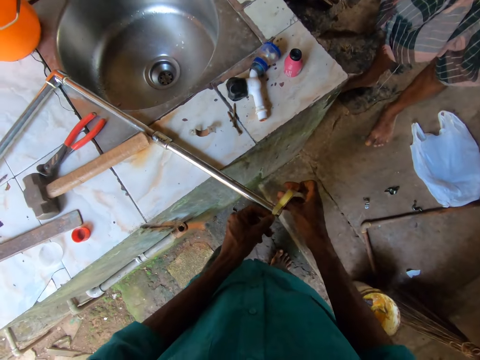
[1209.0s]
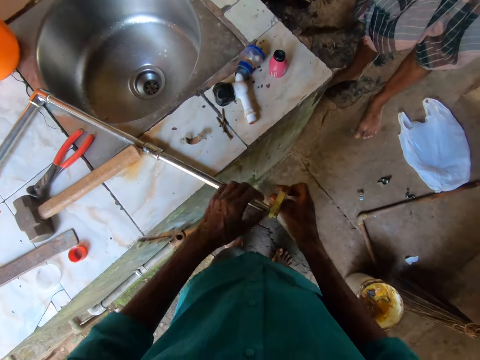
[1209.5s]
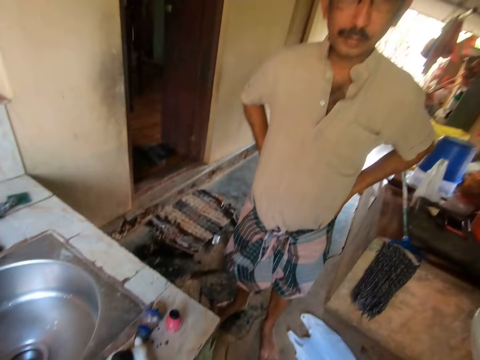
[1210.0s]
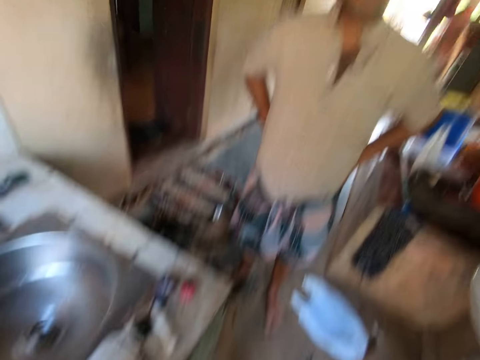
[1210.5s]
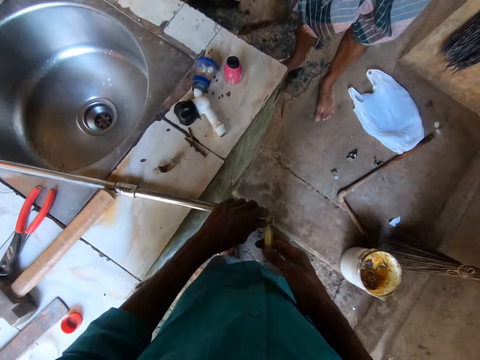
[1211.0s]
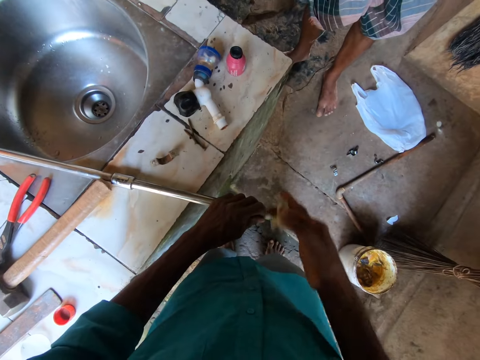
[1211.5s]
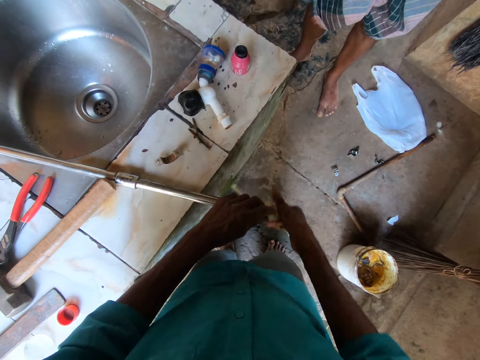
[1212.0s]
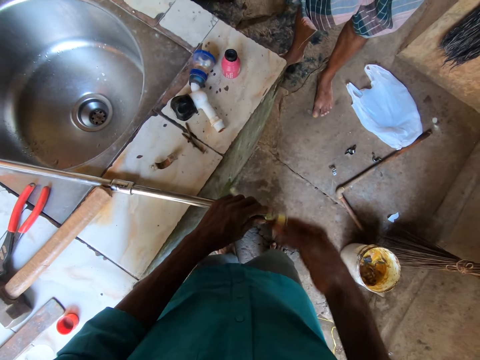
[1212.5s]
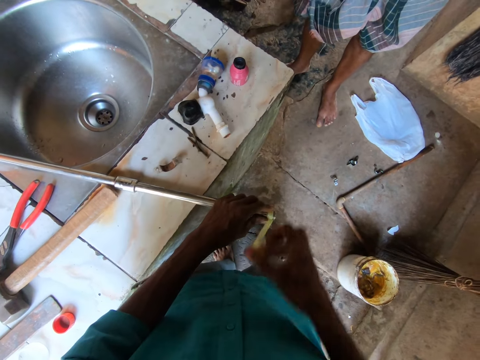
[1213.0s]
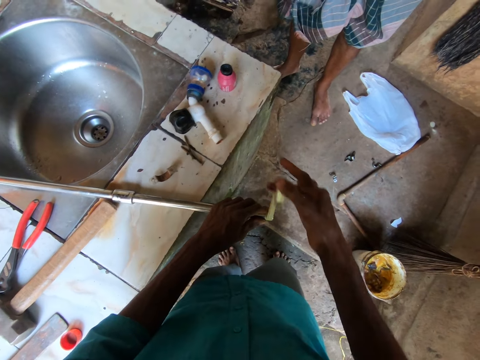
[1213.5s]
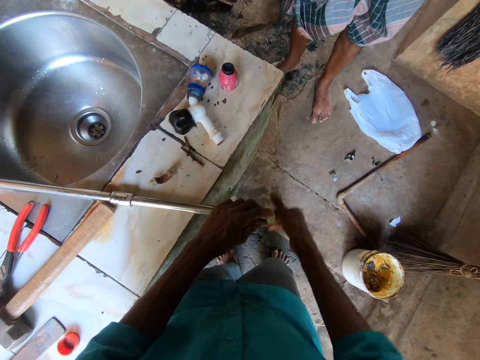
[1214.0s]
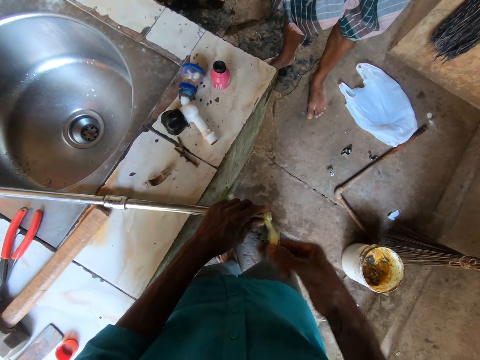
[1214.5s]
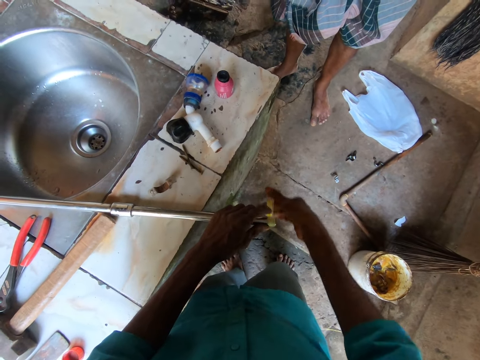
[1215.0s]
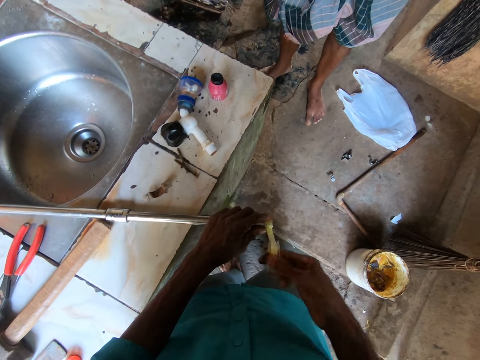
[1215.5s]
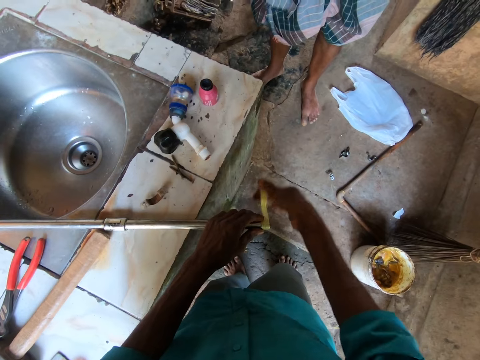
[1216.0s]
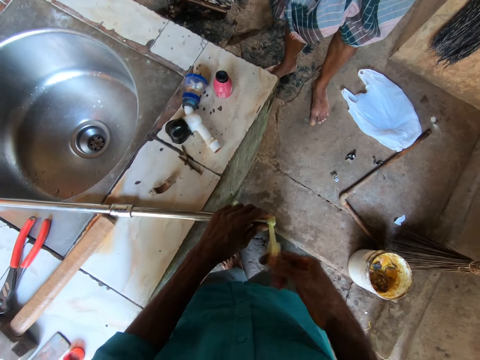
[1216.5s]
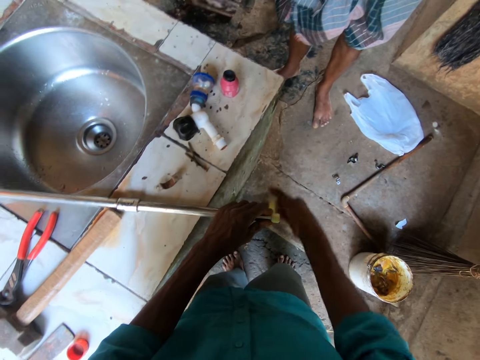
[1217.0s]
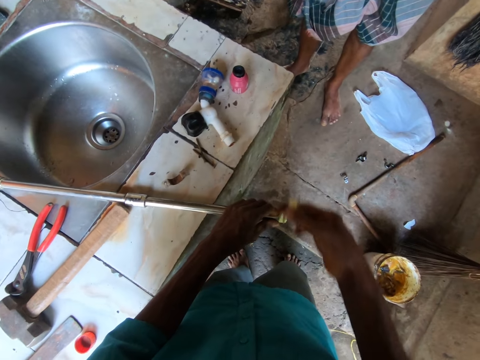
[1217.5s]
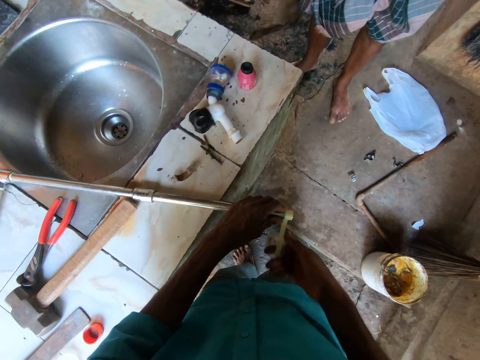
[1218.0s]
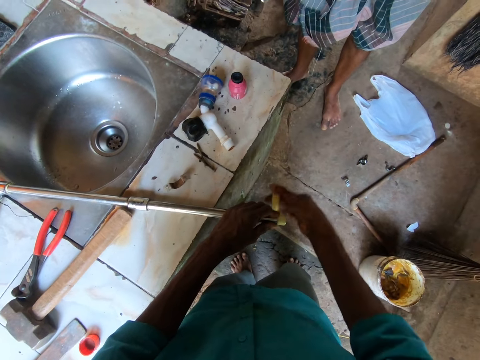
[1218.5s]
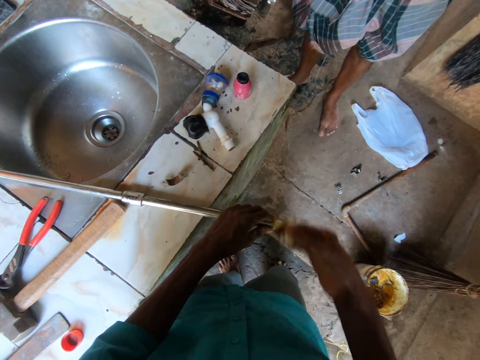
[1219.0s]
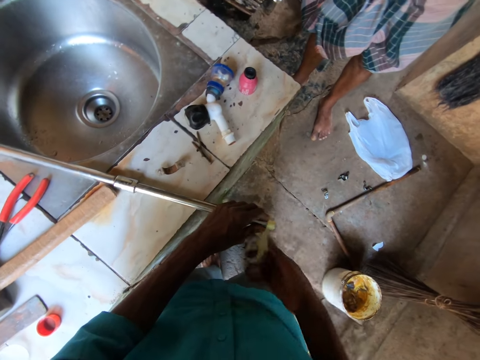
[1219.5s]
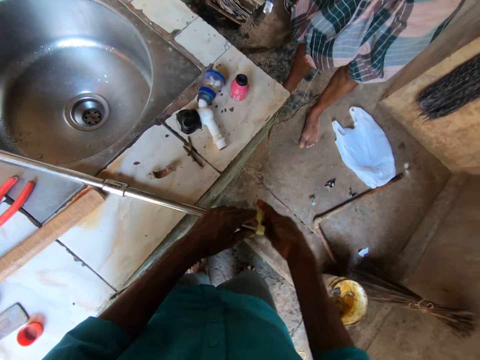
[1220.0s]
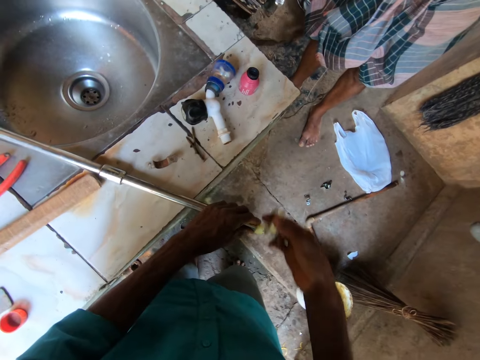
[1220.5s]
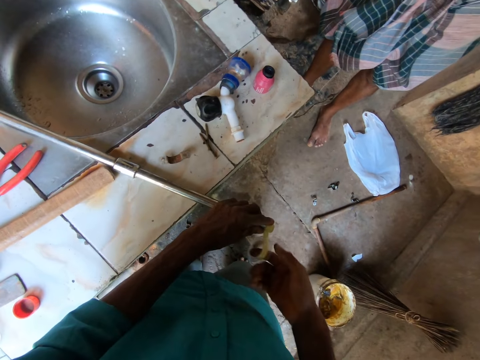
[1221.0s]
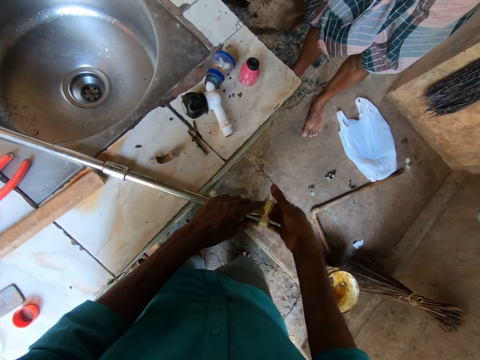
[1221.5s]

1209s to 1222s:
The camera wearer puts a teflon tape on a water pipe. A man stands in the room. The camera wearer rolls the teflon tape on the water pipe.

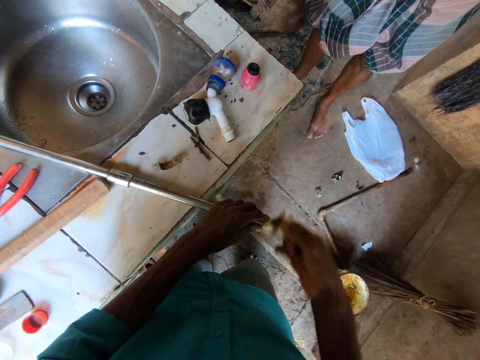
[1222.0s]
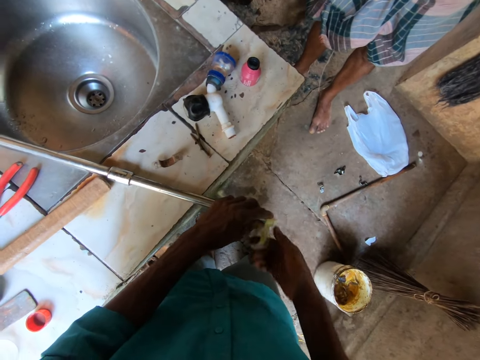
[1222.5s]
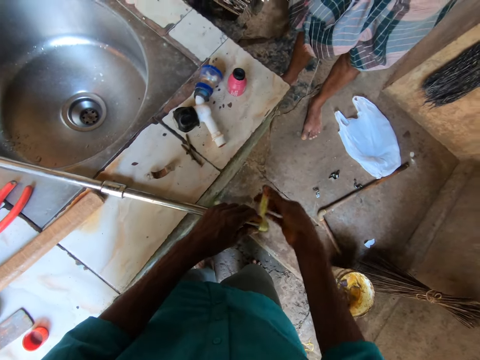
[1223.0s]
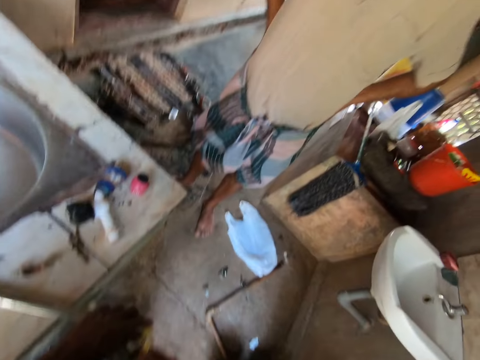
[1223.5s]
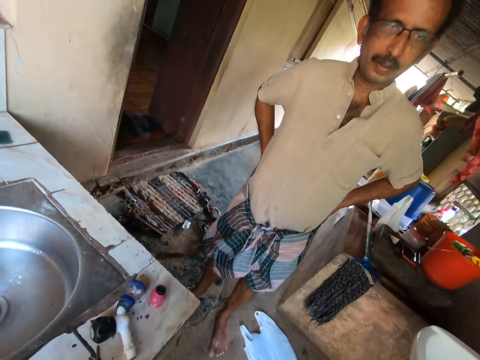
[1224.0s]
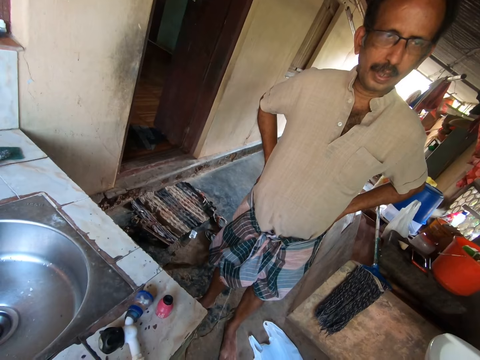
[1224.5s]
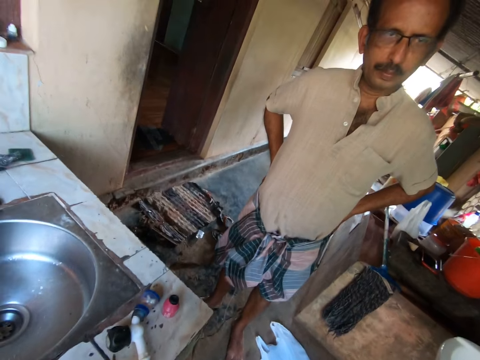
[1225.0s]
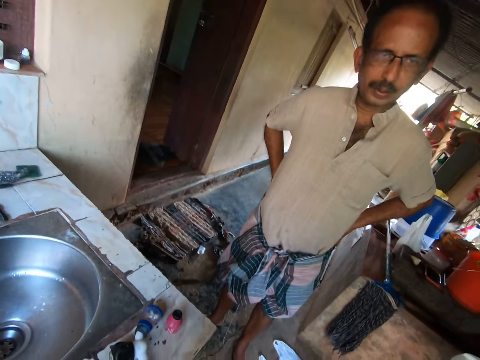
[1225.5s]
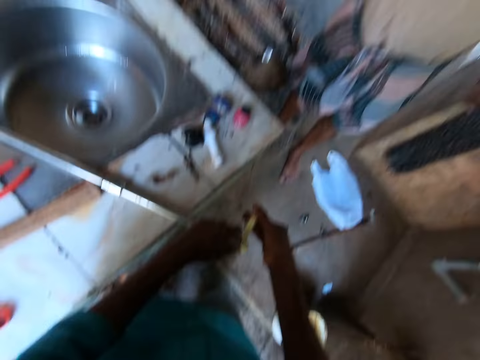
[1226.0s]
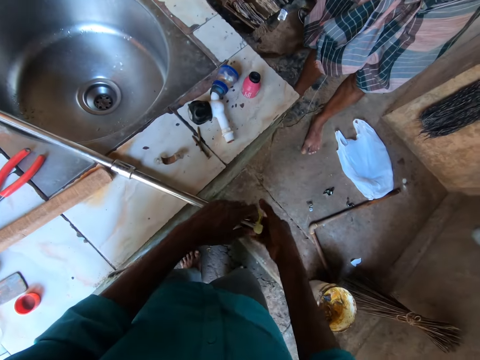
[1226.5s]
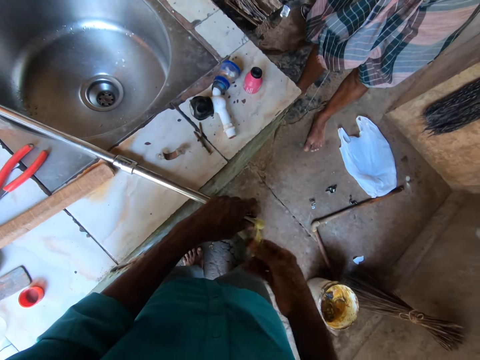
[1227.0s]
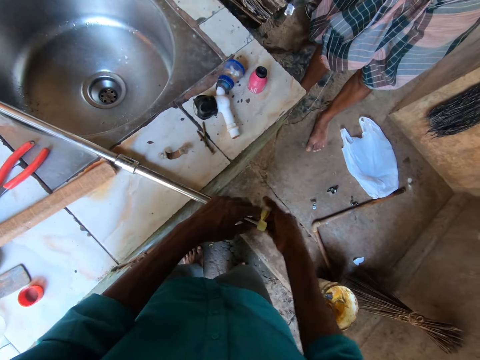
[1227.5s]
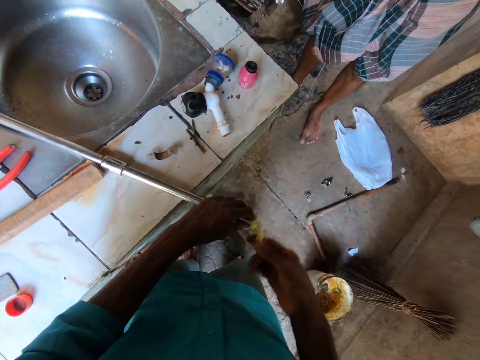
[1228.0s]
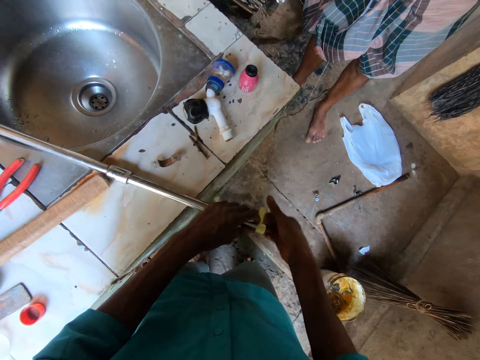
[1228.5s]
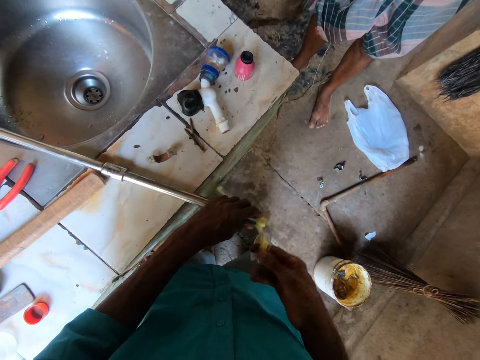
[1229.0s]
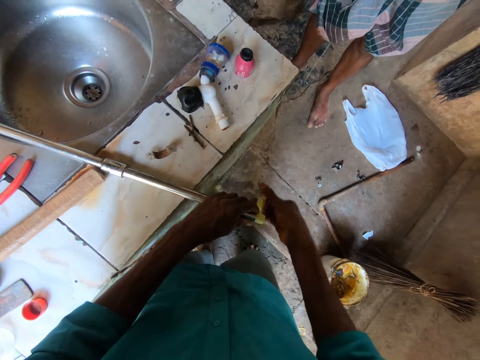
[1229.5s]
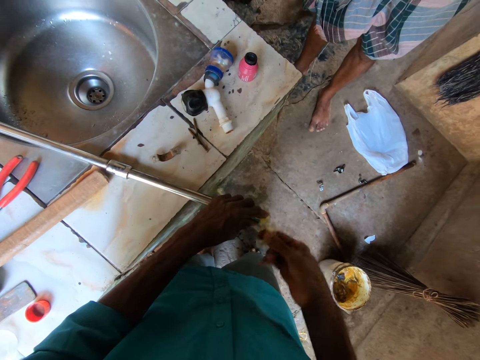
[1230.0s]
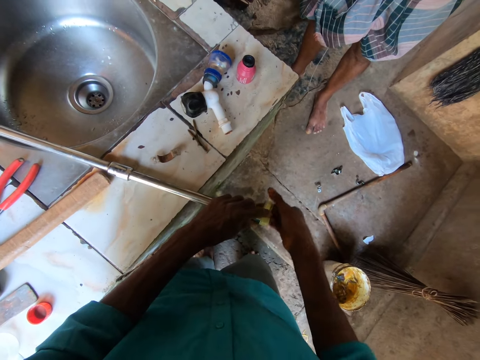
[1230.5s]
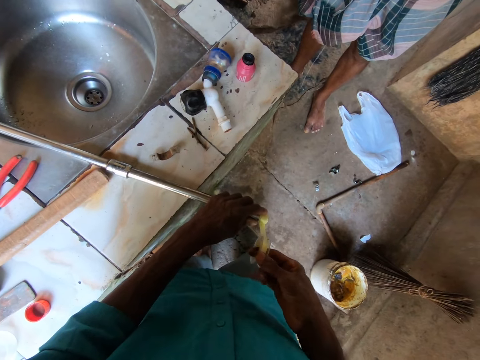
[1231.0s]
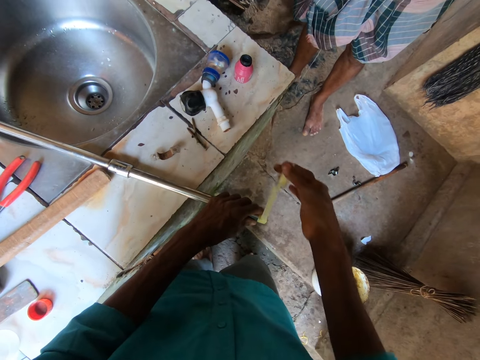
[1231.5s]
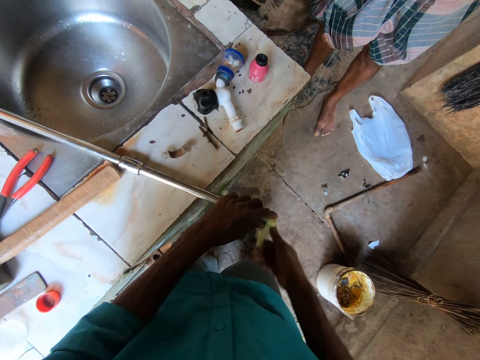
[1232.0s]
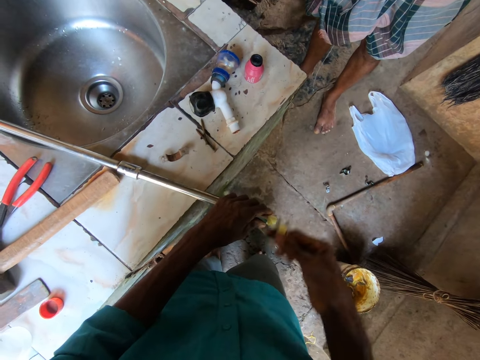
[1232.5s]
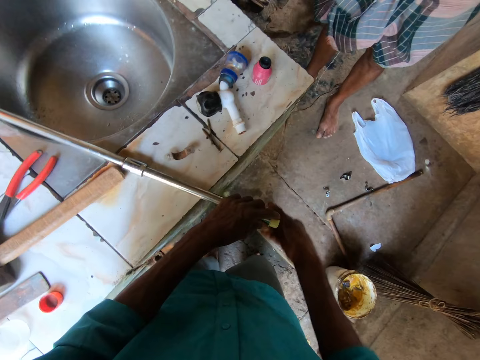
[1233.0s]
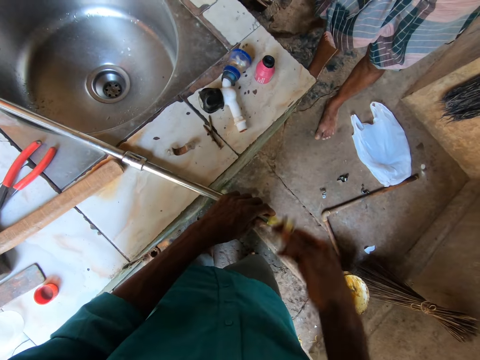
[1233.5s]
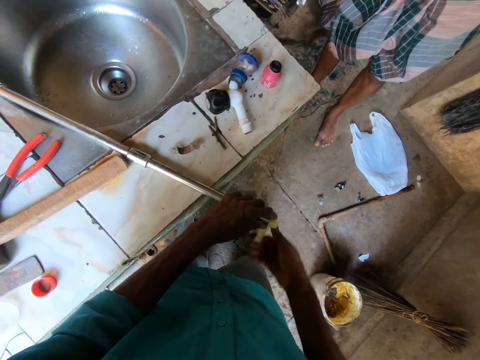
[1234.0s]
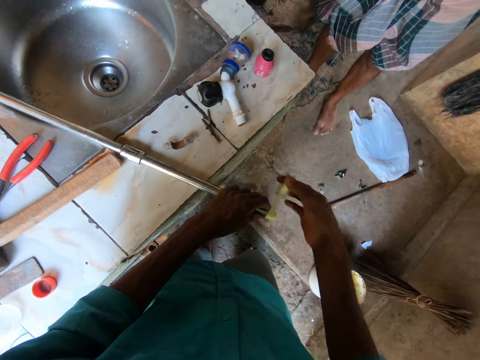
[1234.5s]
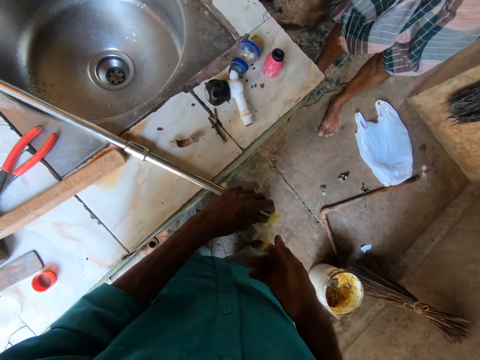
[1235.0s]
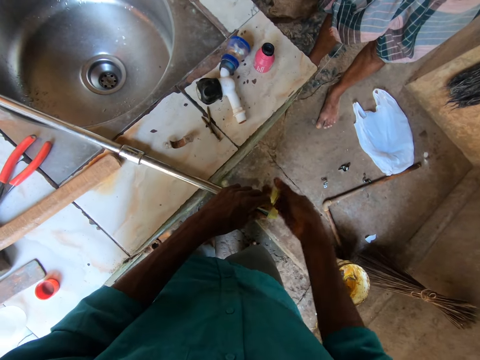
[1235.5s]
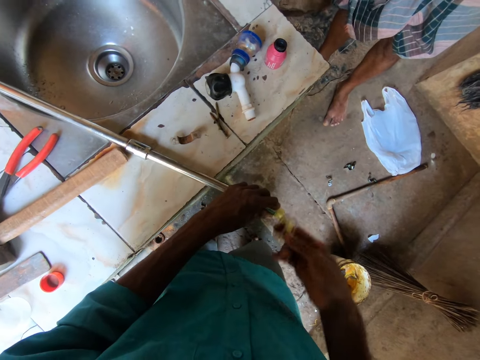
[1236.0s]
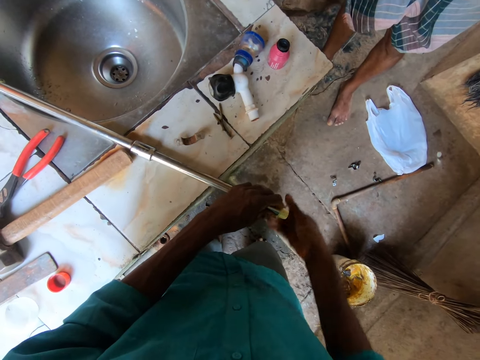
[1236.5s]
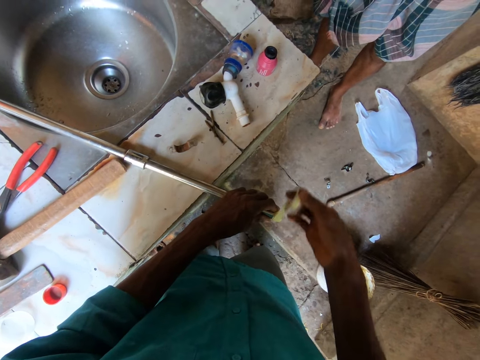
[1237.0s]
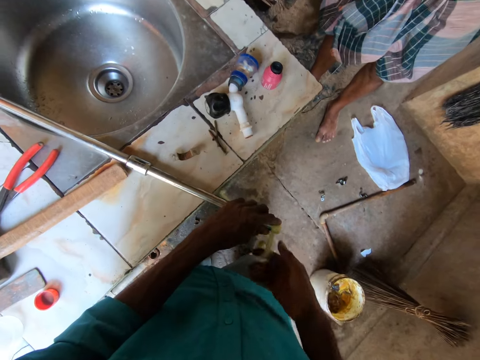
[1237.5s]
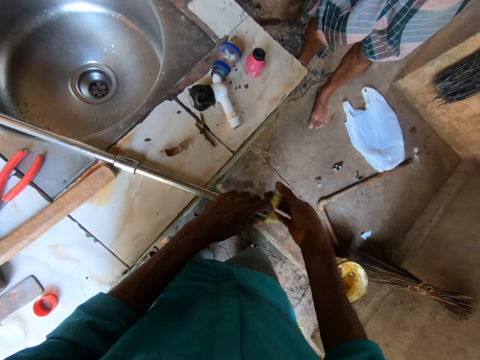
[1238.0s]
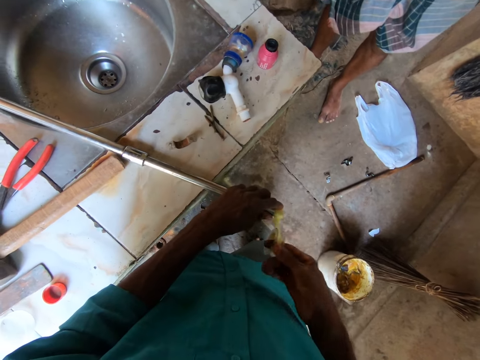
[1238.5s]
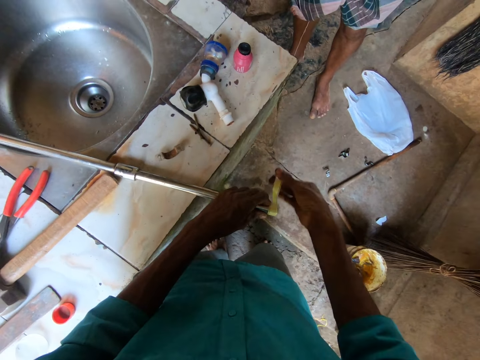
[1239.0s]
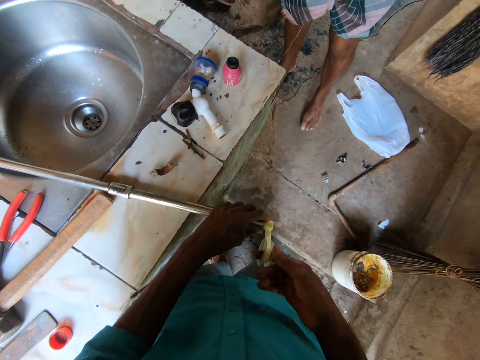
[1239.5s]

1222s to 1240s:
A man stands in the room. The camera wearer rolls a teflon tape on a water pipe.
